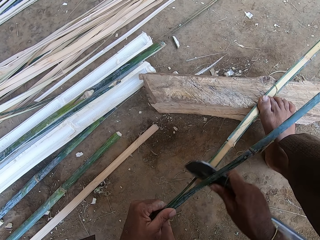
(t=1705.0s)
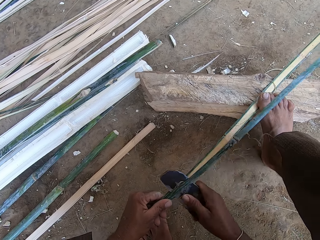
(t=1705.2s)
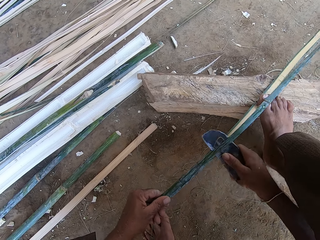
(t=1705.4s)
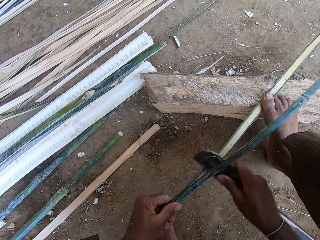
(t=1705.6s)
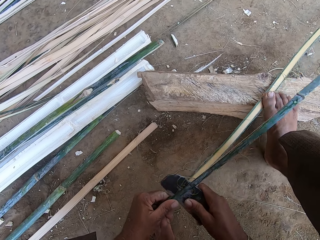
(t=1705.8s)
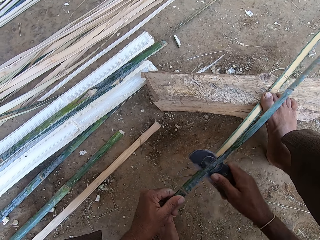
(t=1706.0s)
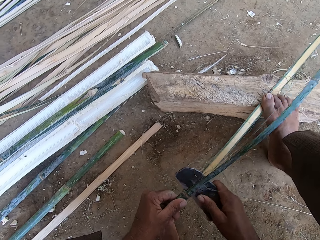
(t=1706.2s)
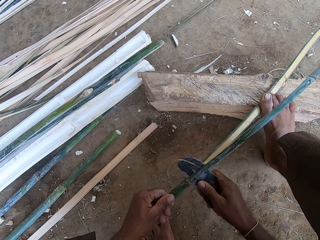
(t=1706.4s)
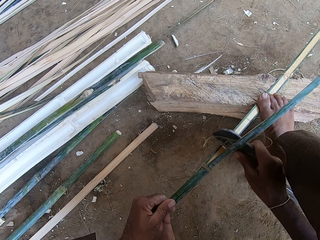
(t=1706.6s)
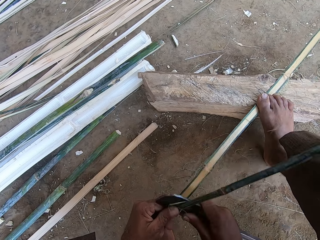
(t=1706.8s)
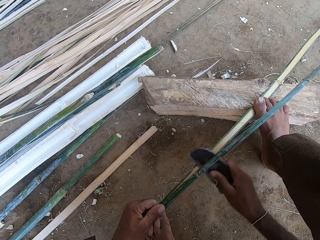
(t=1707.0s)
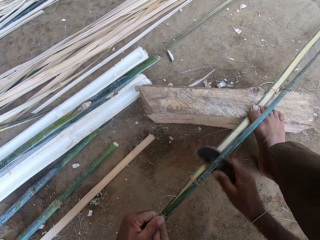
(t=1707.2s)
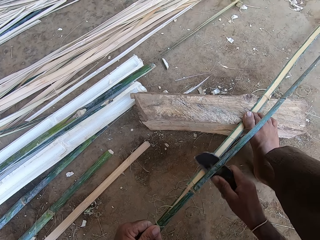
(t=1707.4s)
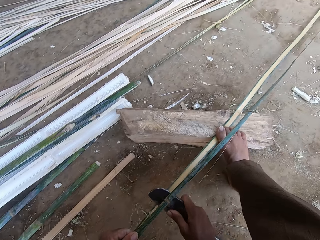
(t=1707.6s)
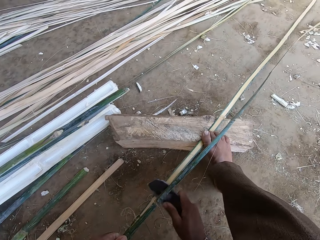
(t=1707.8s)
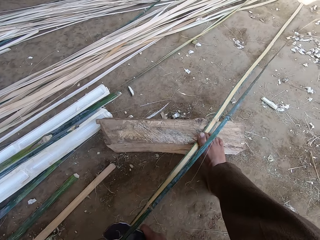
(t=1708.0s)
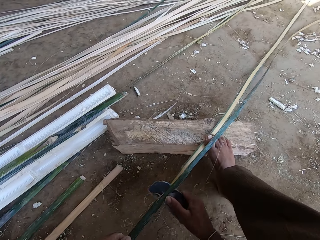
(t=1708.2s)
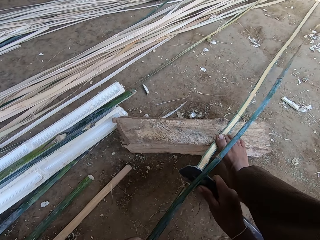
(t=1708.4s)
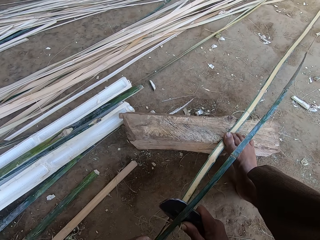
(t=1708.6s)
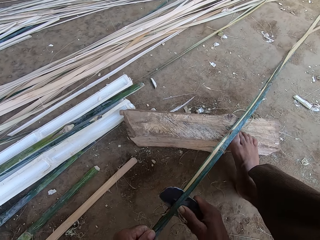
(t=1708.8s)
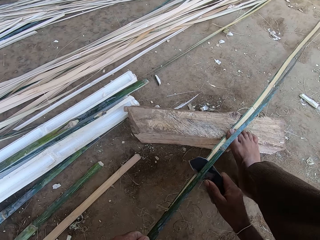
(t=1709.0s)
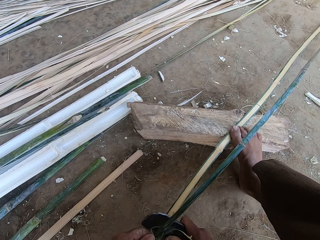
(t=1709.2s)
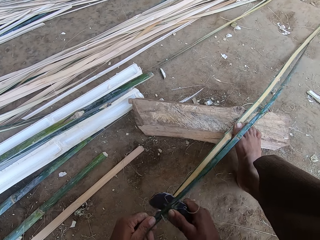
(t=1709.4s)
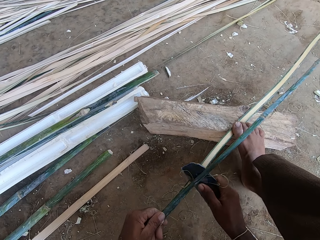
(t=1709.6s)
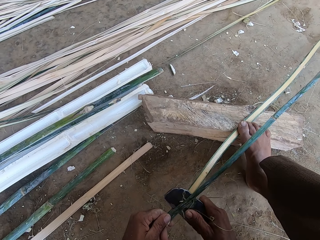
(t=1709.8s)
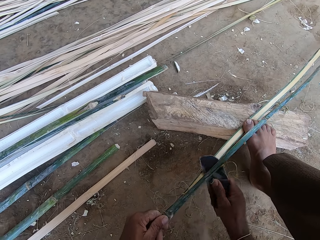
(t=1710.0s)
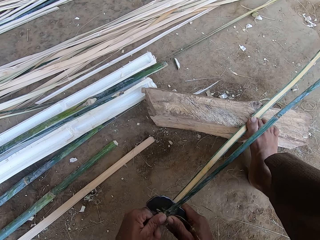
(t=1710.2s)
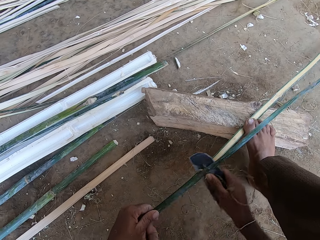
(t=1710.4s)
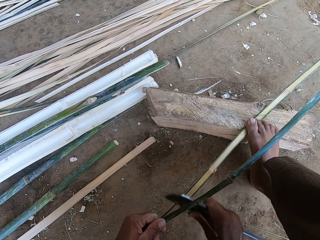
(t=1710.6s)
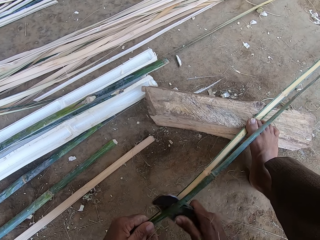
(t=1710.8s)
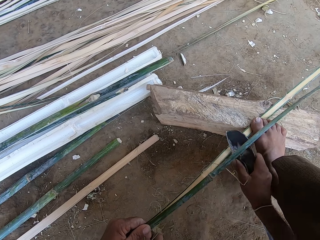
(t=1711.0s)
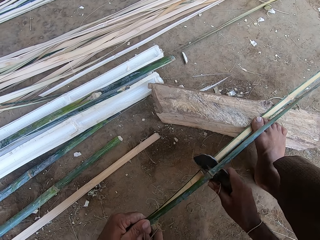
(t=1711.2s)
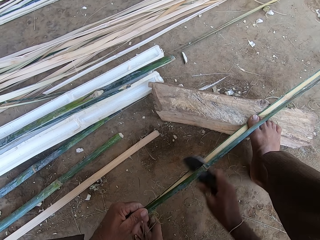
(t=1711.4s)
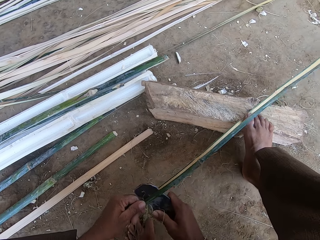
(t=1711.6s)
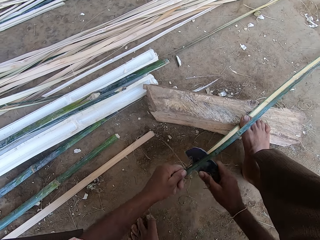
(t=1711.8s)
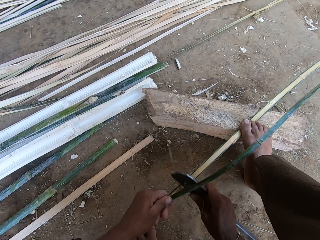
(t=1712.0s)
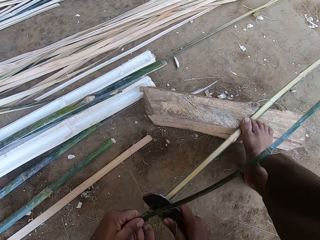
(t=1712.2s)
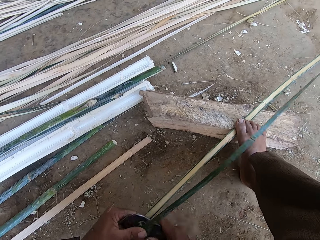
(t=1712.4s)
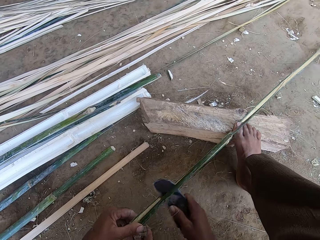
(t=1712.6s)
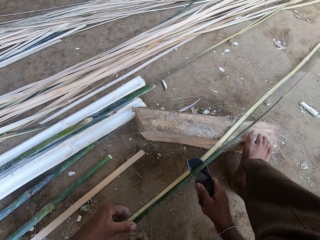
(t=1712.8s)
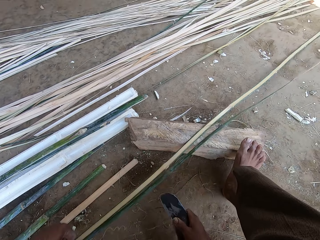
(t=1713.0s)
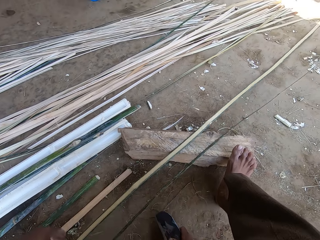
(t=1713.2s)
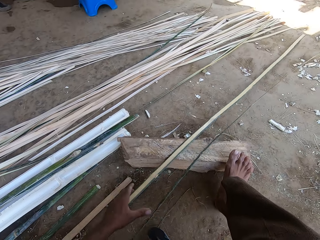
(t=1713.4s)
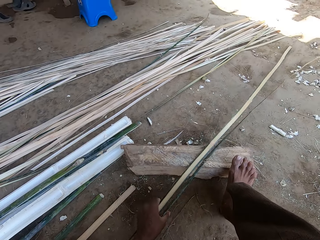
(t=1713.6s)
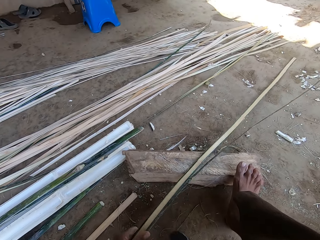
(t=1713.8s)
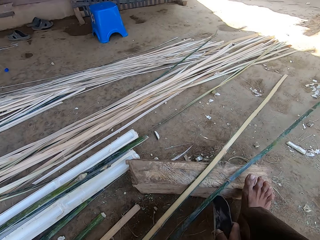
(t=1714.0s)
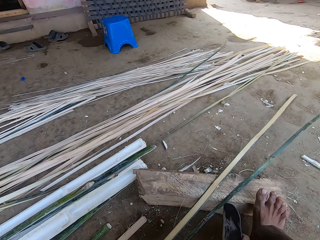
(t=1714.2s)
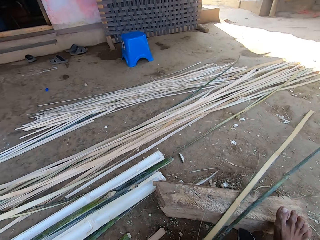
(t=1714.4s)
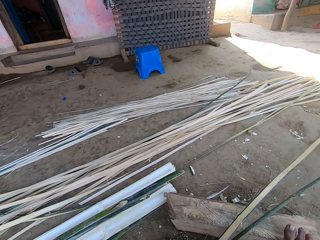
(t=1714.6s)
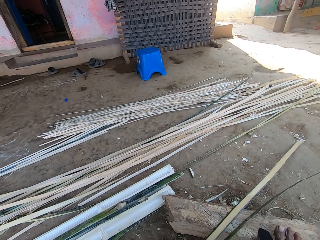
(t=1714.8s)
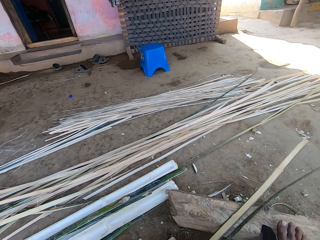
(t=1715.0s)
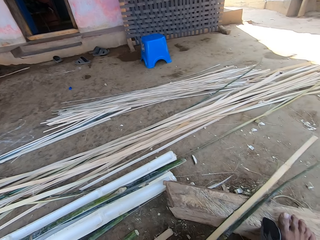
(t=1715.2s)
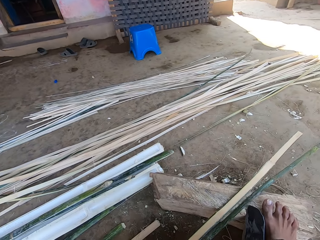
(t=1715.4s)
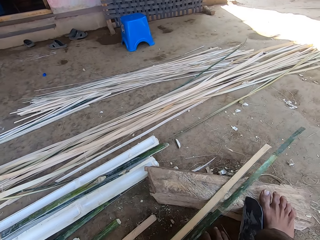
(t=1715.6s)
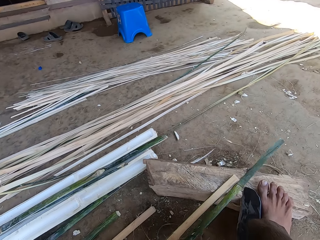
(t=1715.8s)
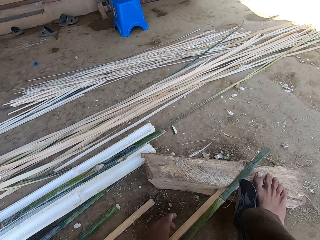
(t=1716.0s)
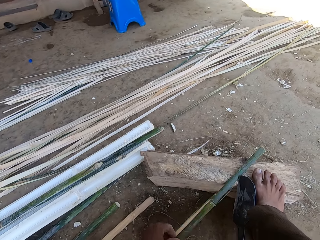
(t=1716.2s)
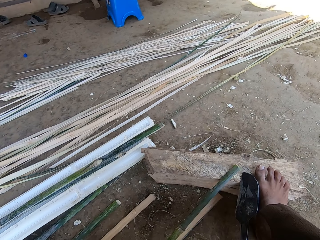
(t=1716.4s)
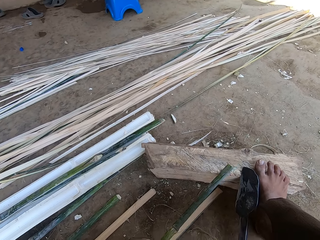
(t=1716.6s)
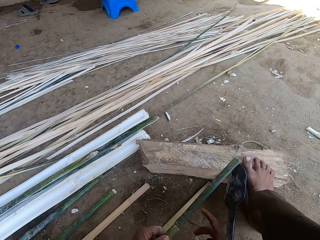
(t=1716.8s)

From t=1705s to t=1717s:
The camera wearer holds the bamboo.

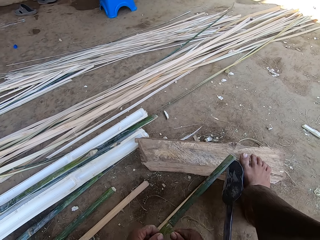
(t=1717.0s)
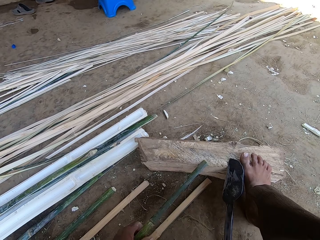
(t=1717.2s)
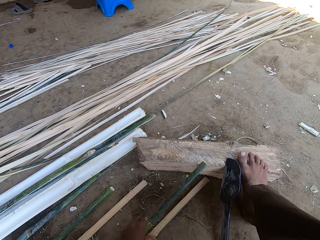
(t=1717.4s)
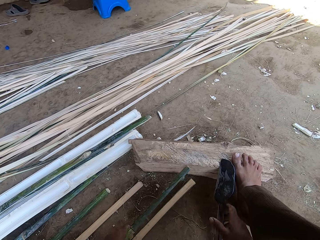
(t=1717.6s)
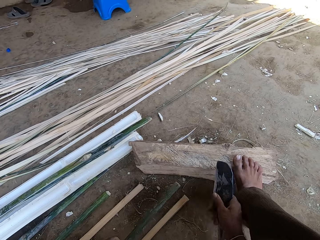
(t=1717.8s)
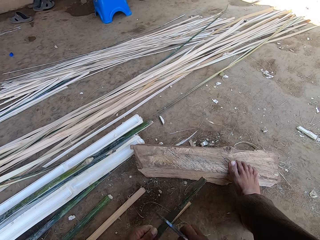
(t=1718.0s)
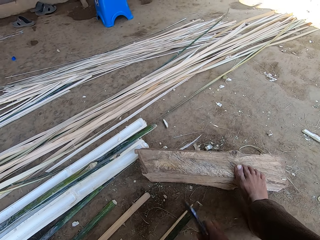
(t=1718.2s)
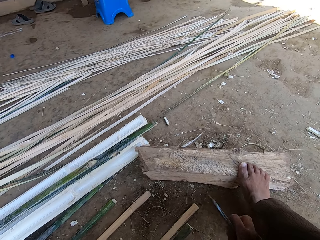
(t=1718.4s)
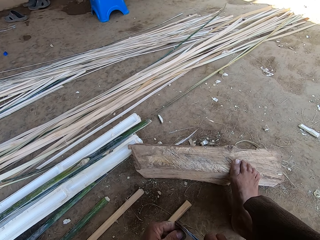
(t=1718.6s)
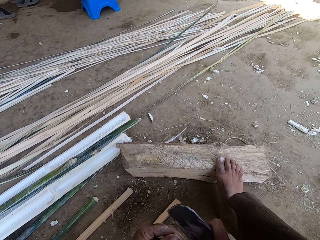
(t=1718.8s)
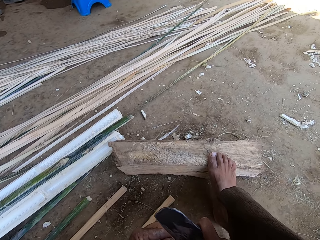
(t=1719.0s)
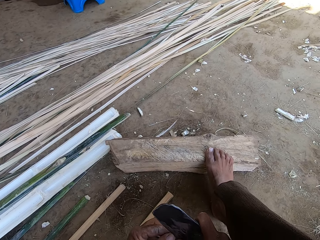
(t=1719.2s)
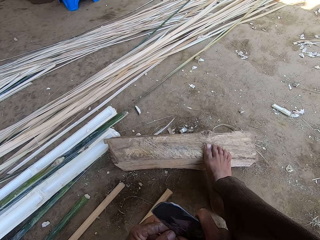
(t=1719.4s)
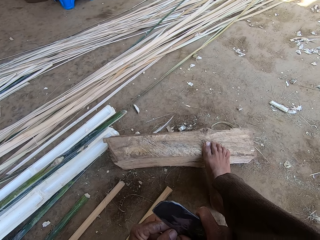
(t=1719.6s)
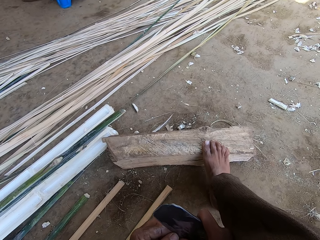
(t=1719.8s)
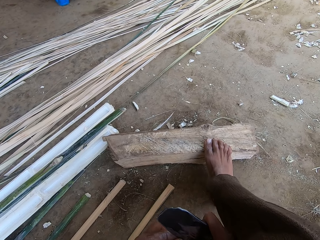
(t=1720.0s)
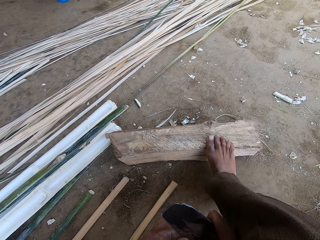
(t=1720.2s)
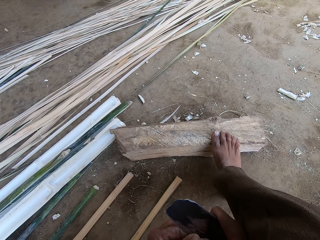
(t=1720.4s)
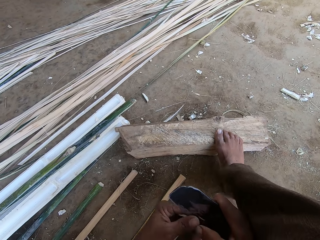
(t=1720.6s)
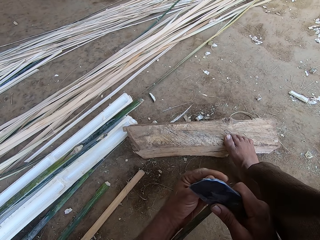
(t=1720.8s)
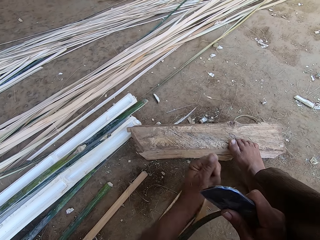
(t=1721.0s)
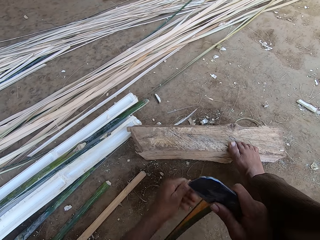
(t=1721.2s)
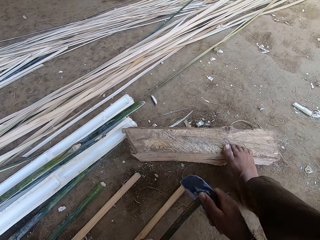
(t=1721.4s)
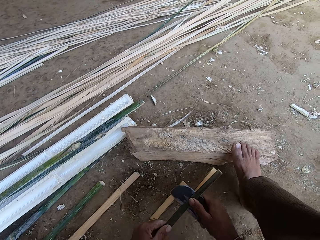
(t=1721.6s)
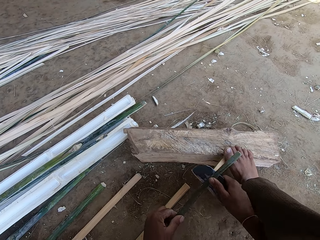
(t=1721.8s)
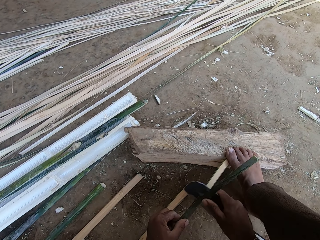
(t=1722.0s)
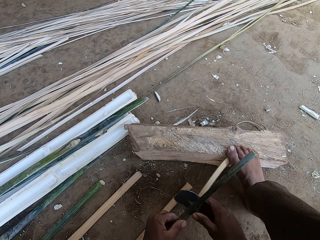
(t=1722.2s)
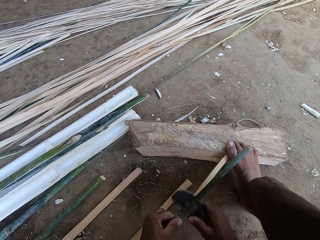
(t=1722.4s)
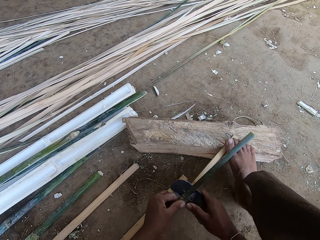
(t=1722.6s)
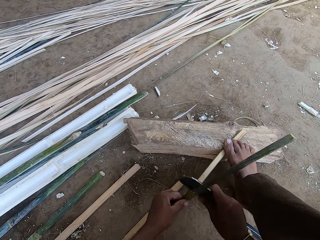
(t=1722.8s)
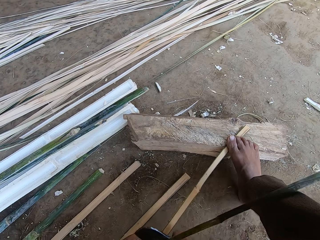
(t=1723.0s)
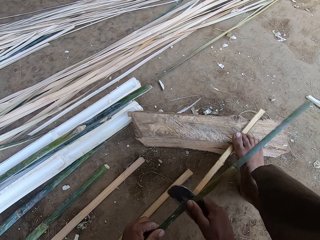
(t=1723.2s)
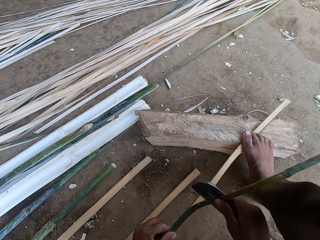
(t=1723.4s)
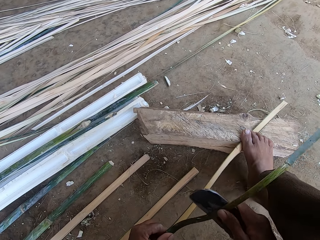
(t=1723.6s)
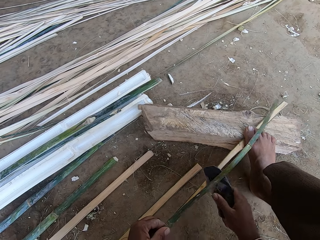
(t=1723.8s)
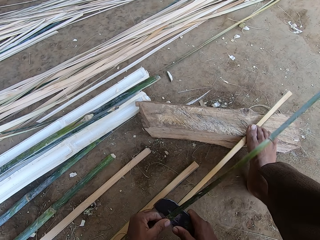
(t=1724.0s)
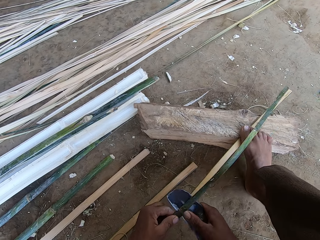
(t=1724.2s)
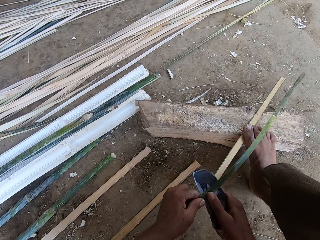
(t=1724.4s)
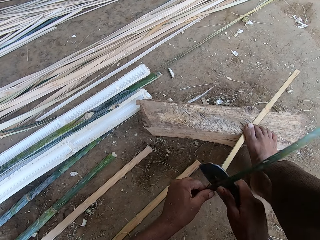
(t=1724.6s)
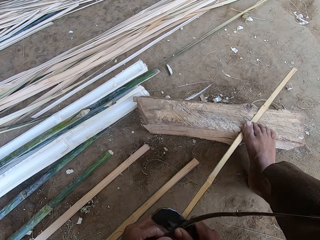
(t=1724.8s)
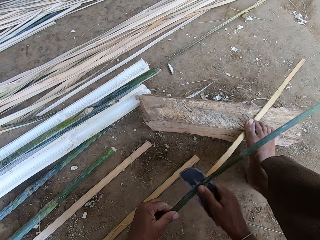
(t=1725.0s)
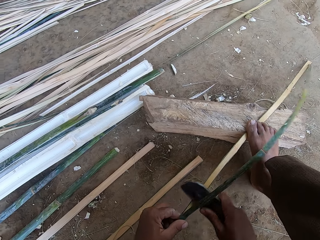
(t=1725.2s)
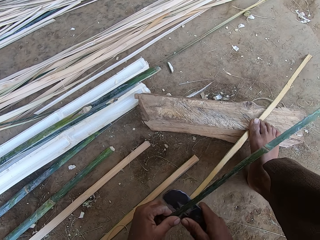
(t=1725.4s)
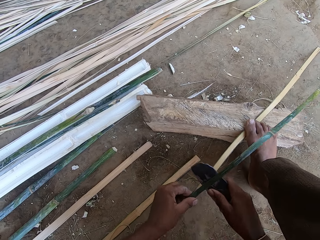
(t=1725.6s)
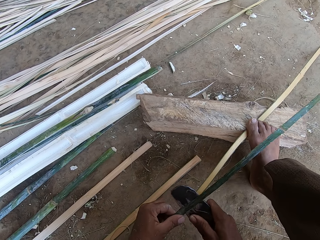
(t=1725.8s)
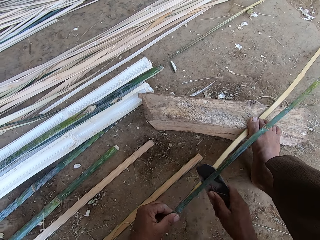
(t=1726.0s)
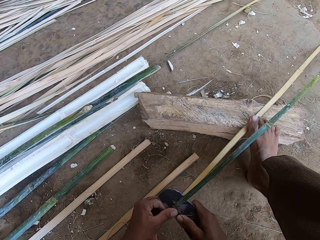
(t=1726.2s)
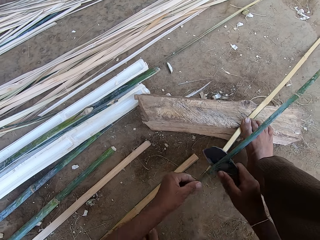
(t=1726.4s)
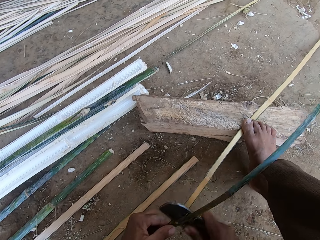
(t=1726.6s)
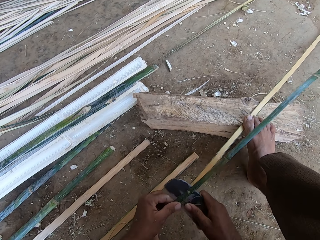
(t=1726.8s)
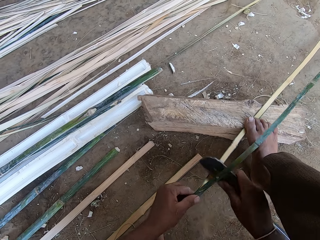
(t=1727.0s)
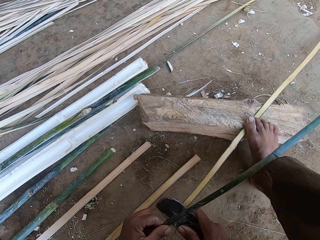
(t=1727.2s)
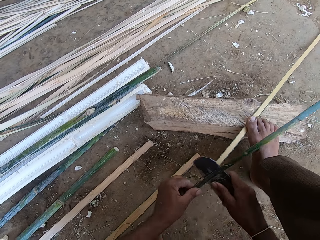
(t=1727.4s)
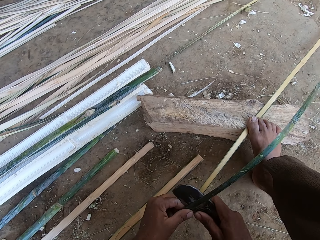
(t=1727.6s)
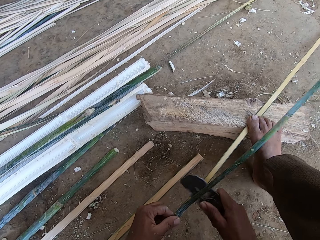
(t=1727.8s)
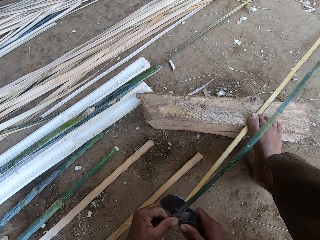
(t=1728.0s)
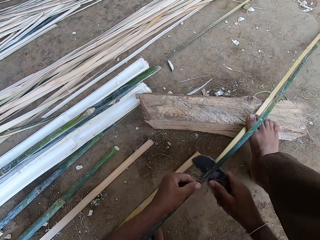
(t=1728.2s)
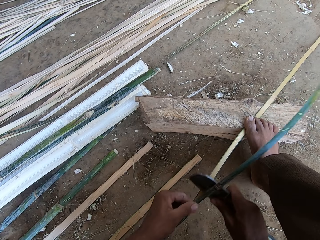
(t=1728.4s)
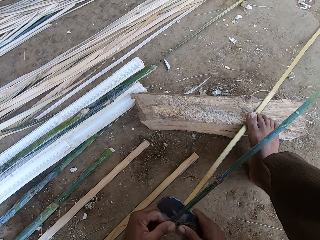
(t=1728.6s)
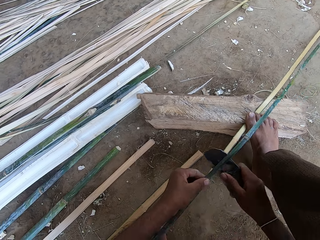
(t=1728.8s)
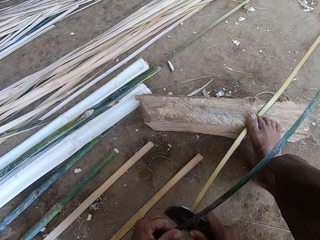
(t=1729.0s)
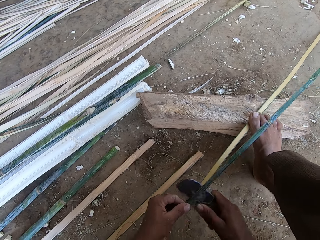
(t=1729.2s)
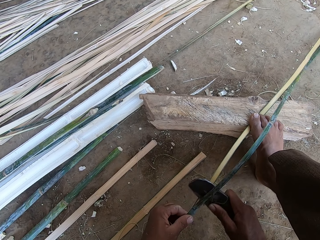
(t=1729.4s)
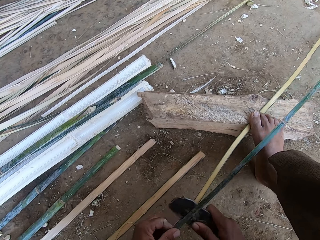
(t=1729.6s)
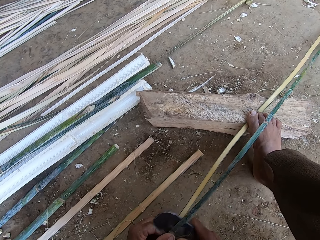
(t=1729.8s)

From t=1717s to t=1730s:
The camera wearer cuts the bamboo with a knife.
